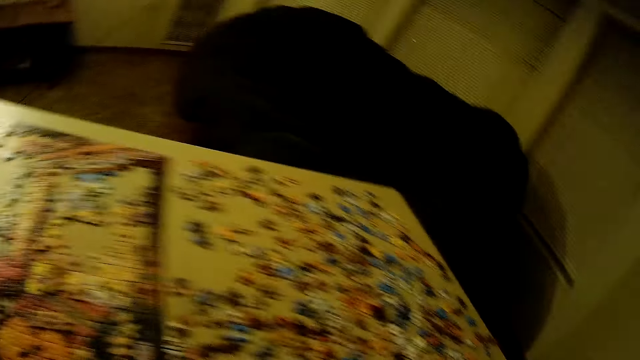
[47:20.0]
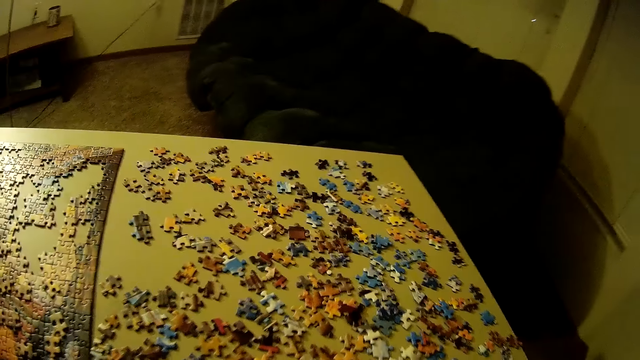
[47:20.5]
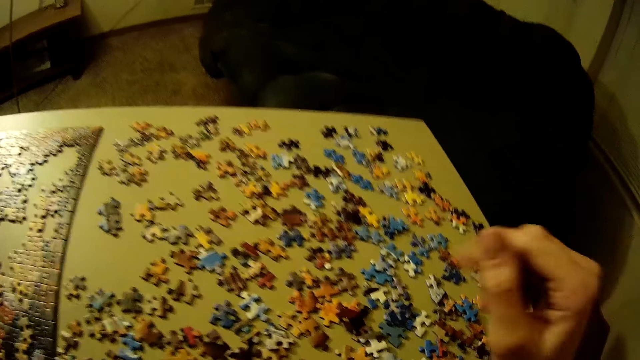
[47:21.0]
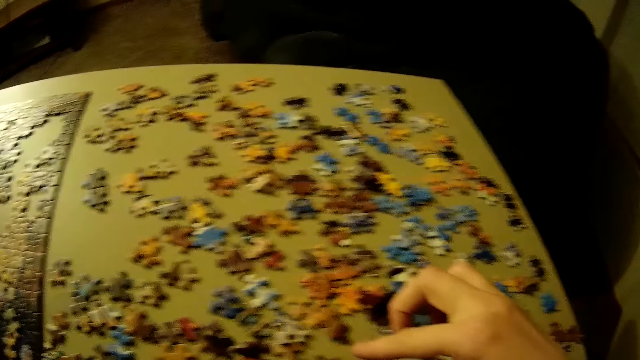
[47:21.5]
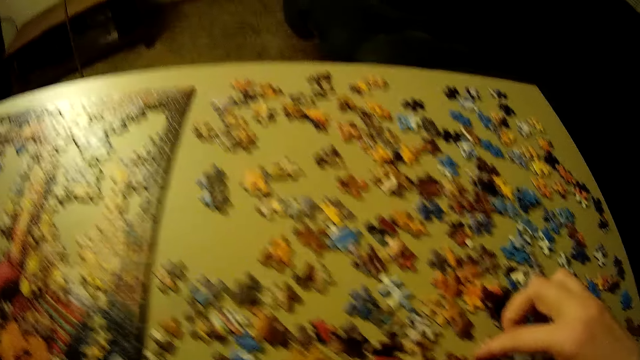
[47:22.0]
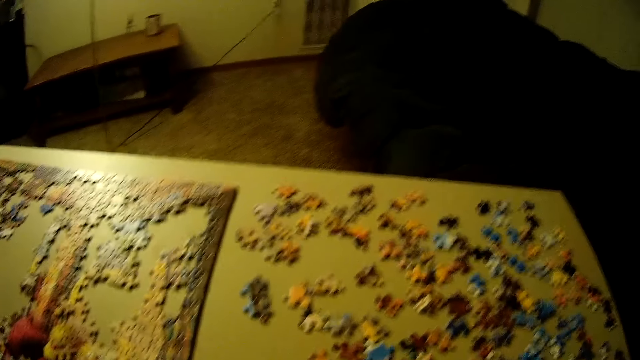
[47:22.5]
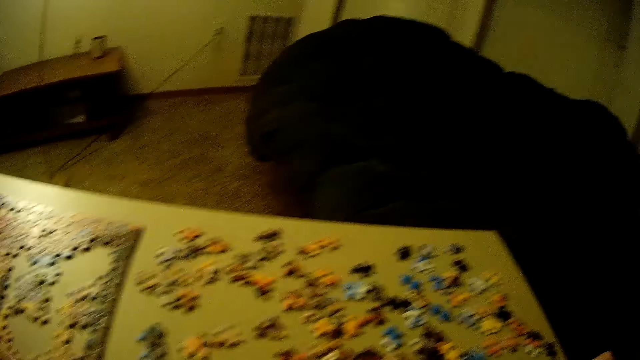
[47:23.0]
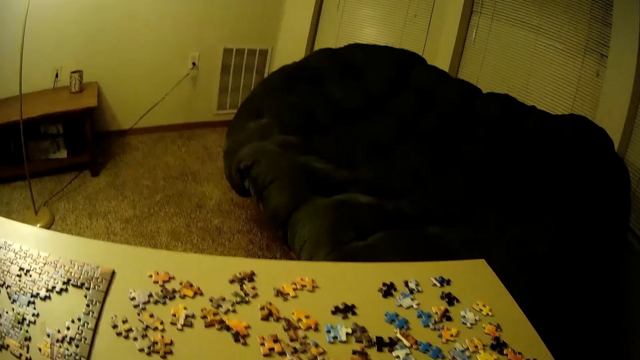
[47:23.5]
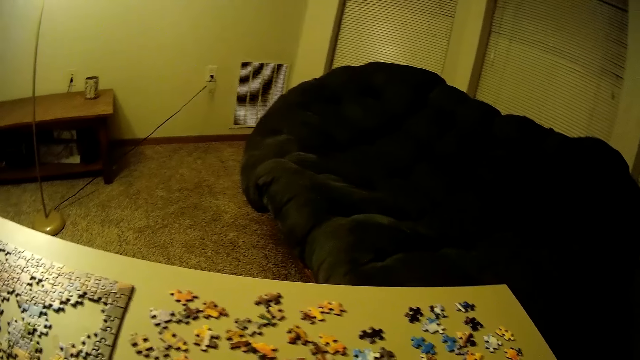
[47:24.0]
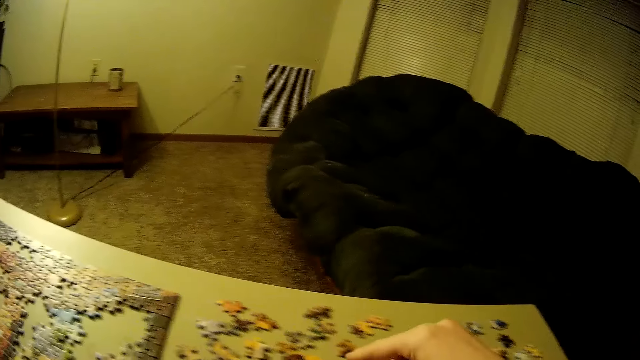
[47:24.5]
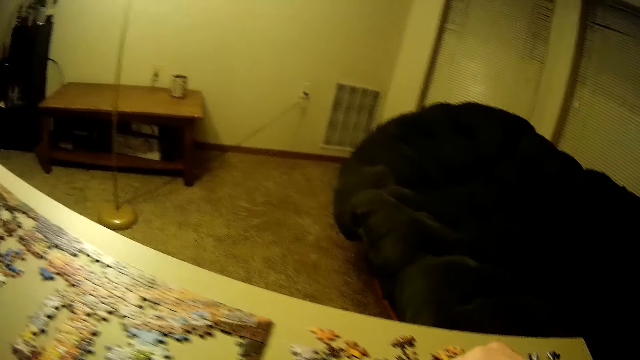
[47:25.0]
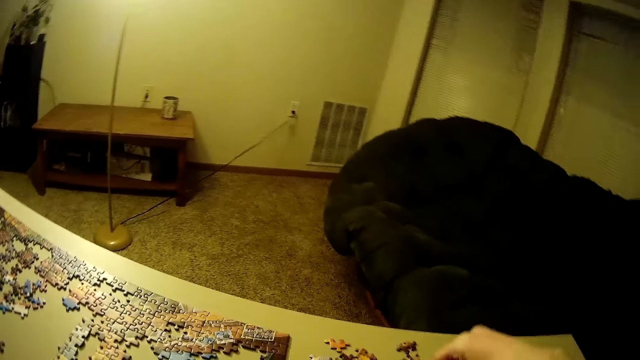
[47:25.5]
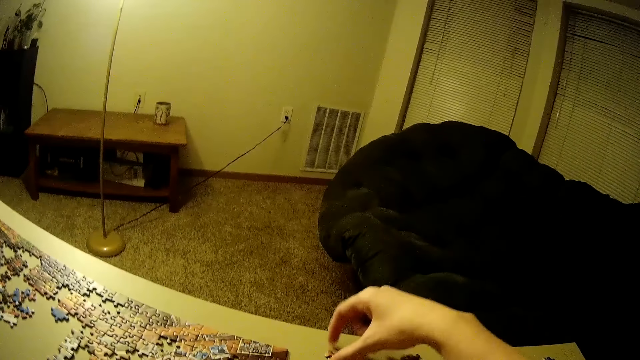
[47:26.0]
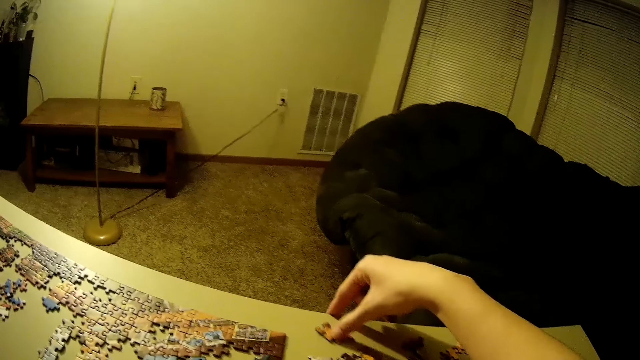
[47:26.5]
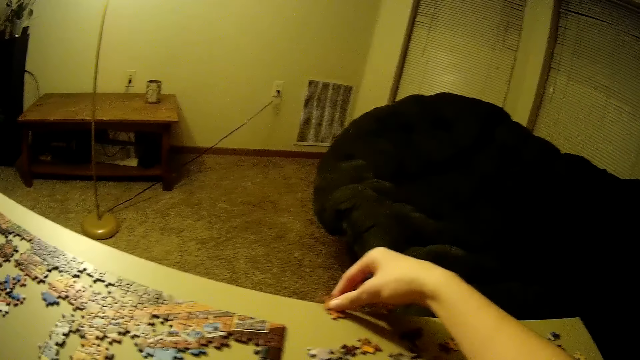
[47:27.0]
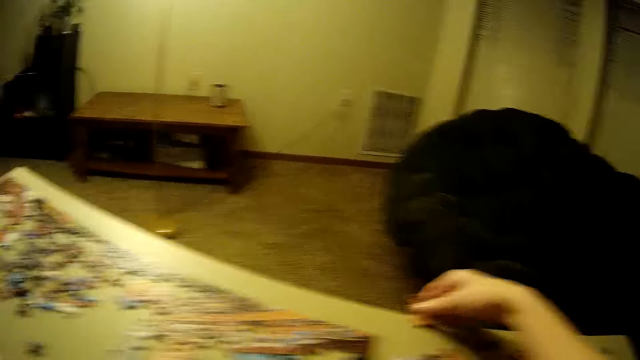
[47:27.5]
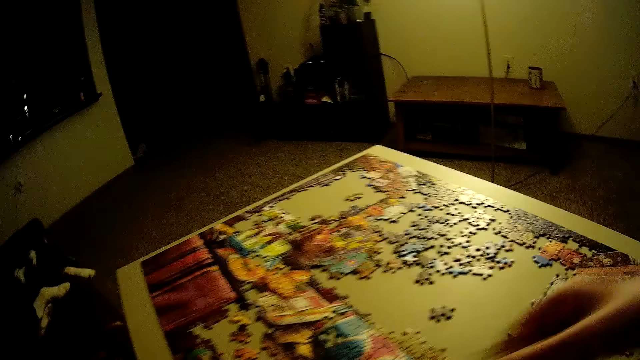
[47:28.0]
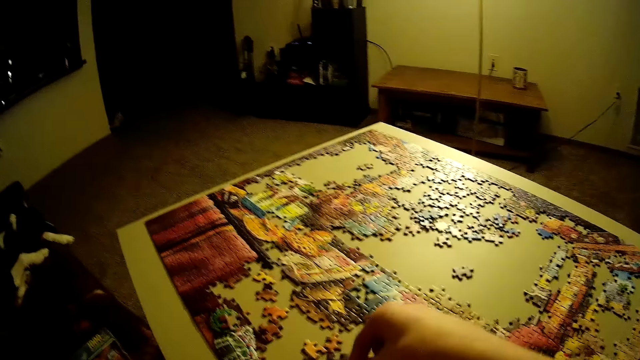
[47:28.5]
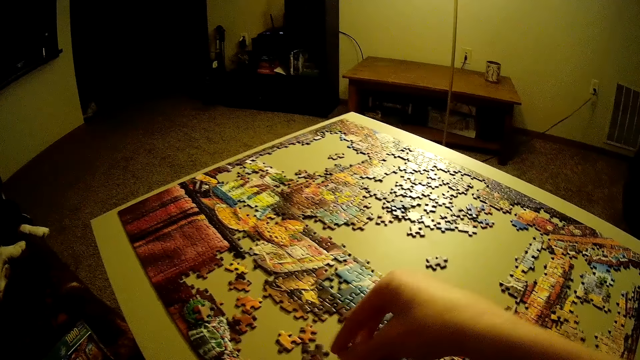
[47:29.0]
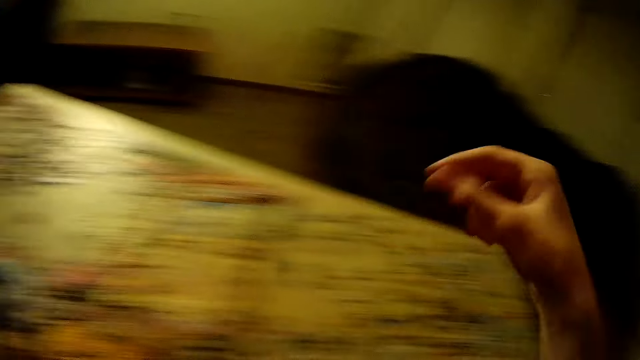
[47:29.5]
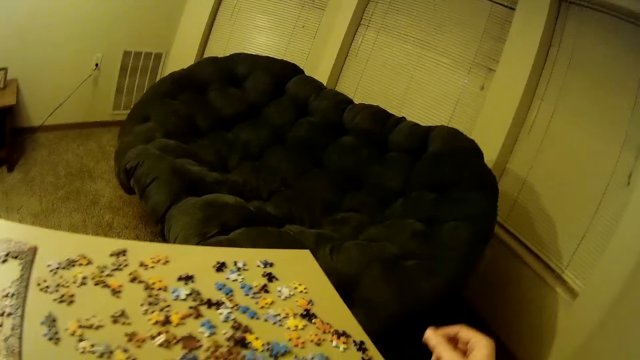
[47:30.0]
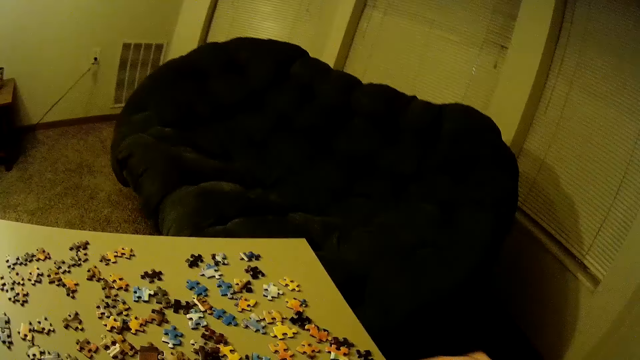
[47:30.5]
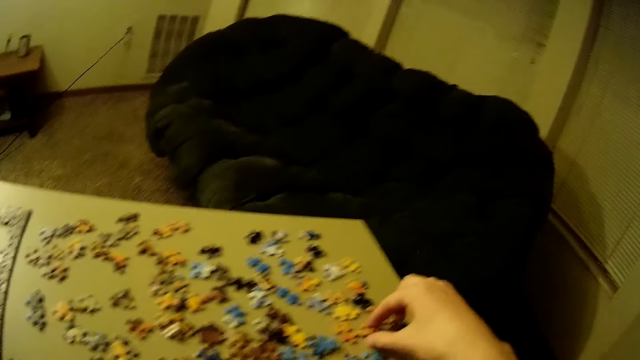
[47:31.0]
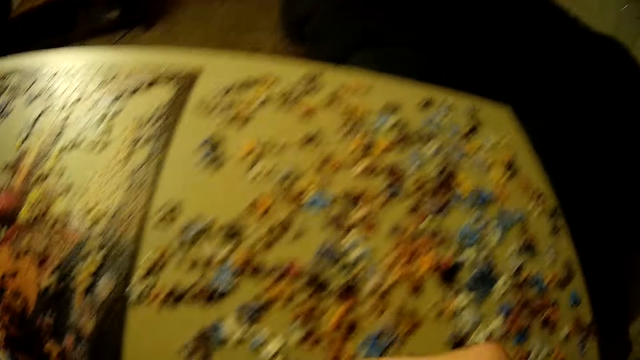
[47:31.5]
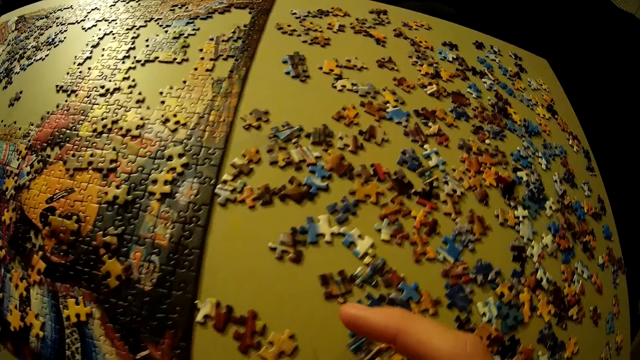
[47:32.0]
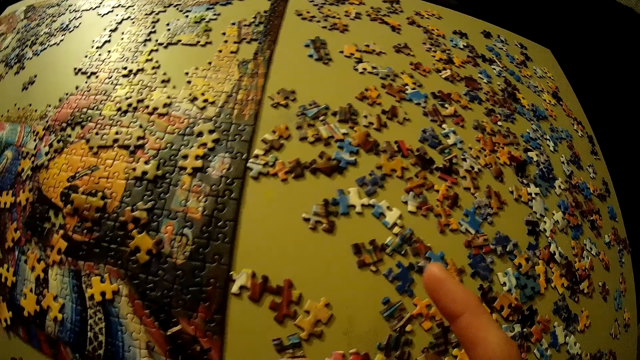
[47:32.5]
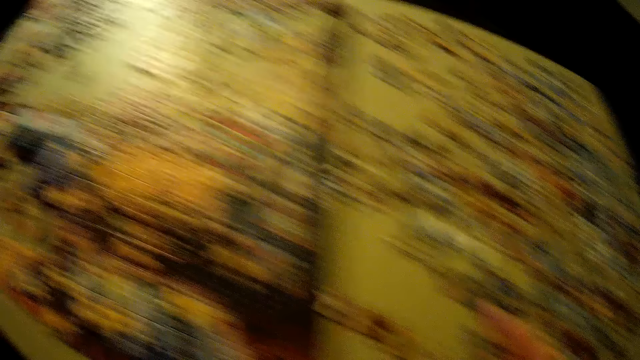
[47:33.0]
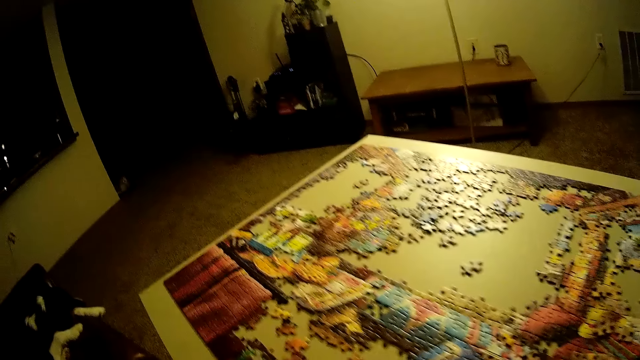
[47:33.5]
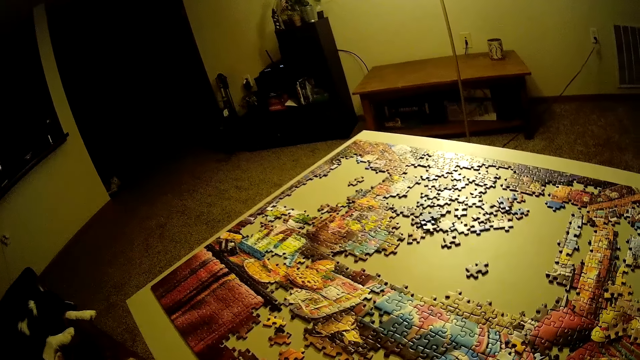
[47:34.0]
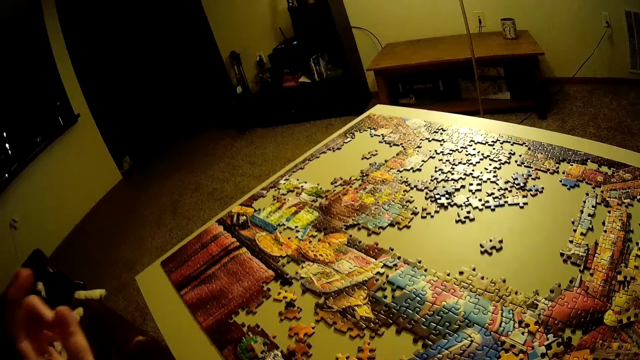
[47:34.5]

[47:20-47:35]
The camera wearer picks up another piece of puzzle on the table. They pick a piece from the table. They arrange puzzle pieces. They place the pieces of puzzle on the table. They pick up another piece of puzzle on the table.

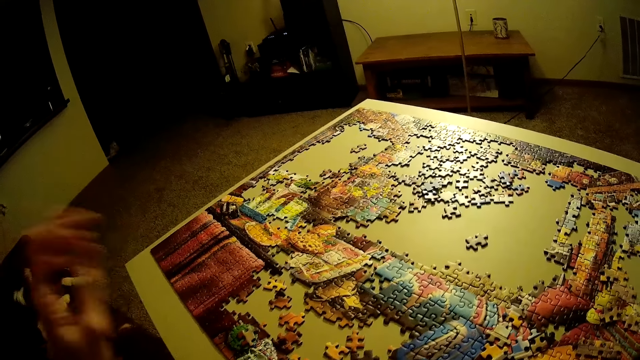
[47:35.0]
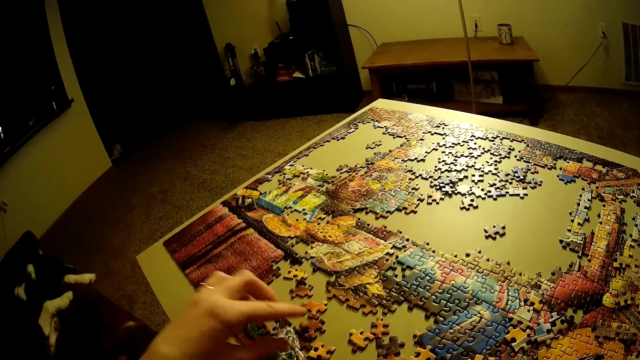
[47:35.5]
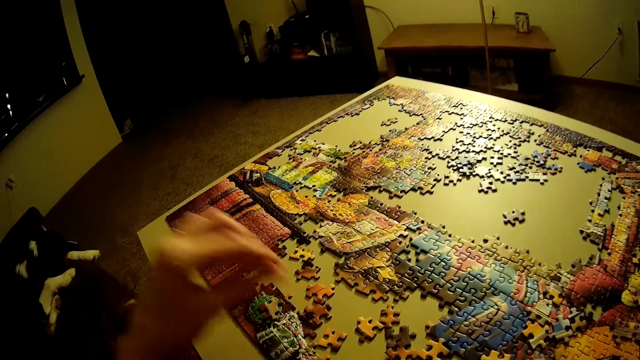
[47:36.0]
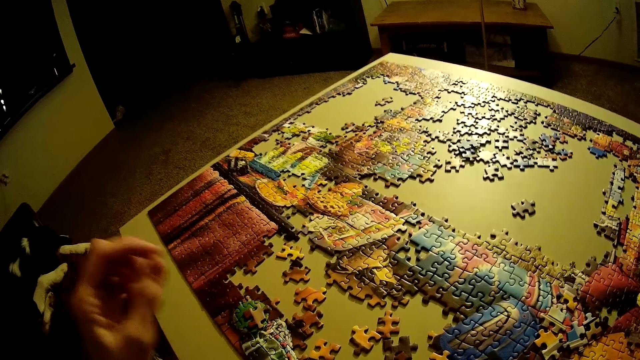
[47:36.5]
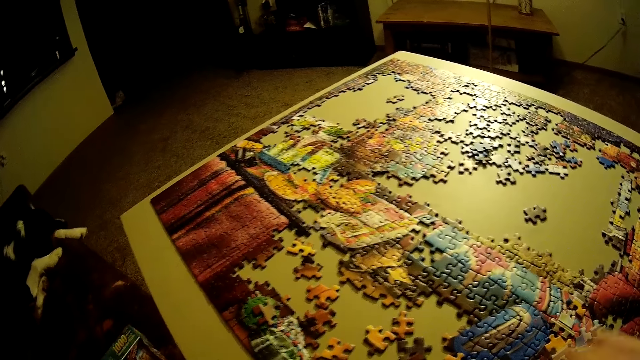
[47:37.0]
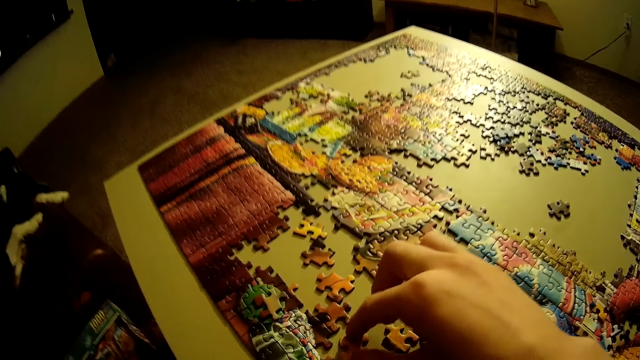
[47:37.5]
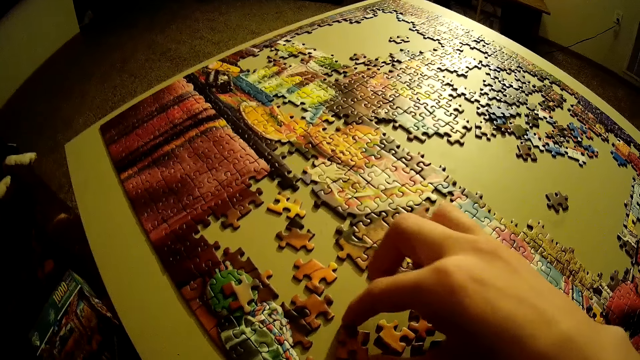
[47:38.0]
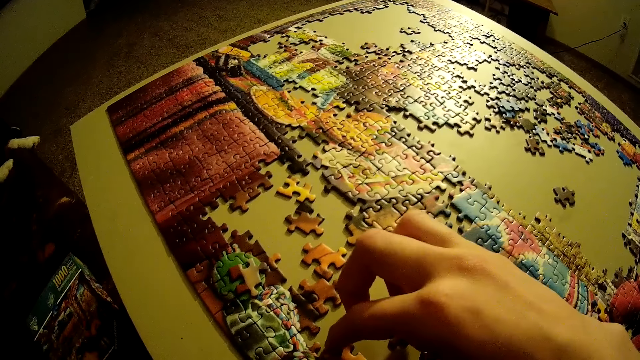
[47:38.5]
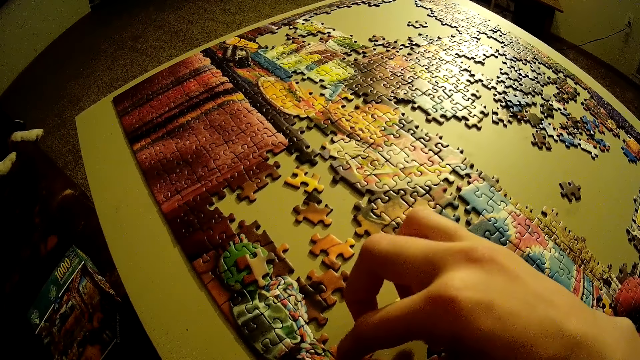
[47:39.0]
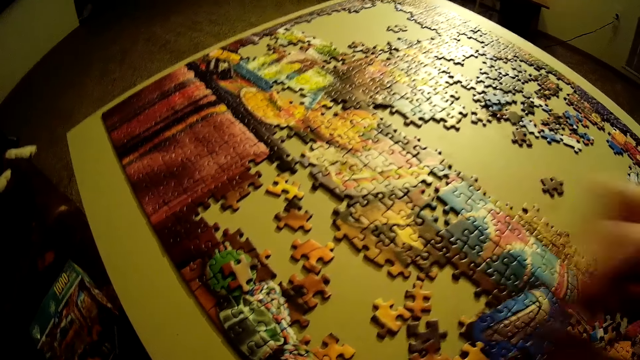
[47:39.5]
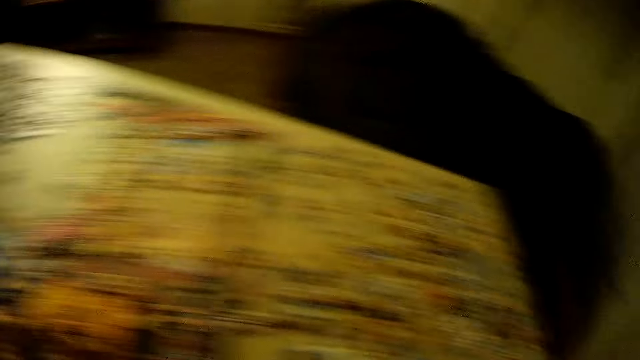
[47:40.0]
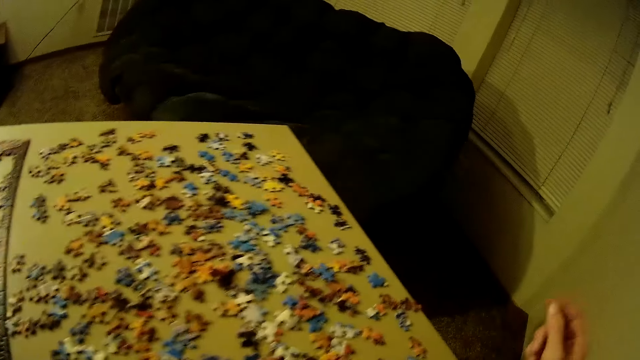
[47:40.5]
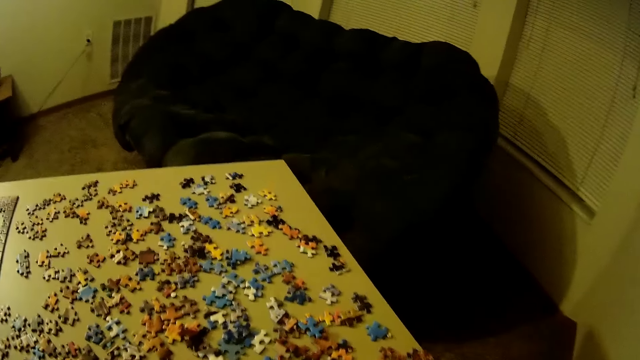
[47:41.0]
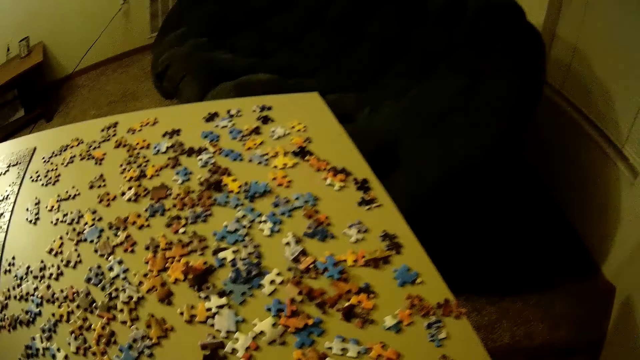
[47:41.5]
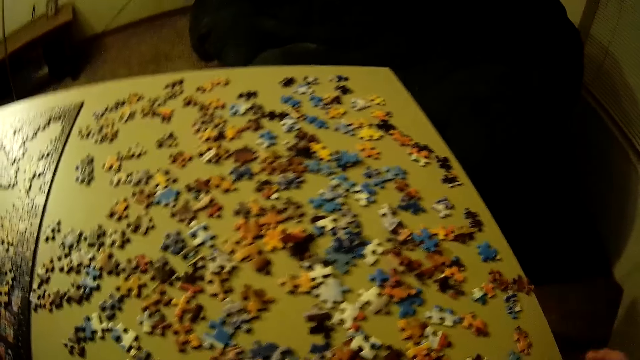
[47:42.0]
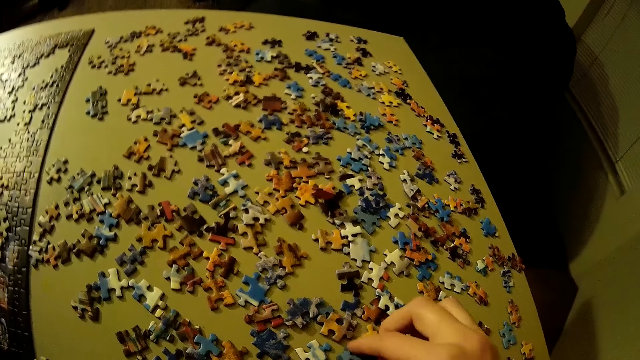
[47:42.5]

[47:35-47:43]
The camera wearer arranges puzzle pieces with the left hand. They place the piece of puzzle on the table. They adjust the pieces of puzzle on the table.
